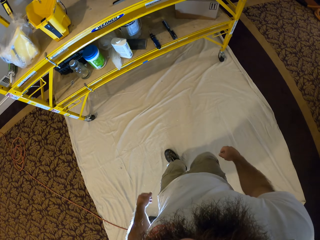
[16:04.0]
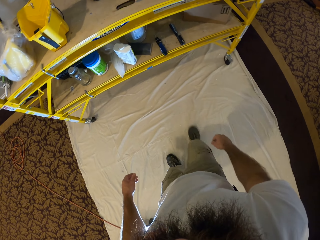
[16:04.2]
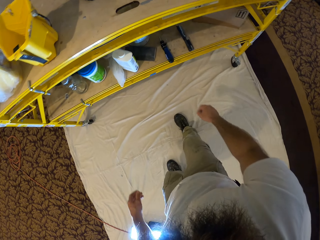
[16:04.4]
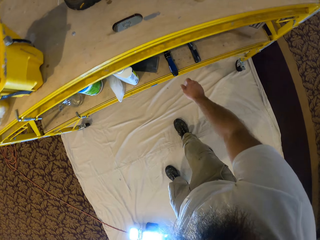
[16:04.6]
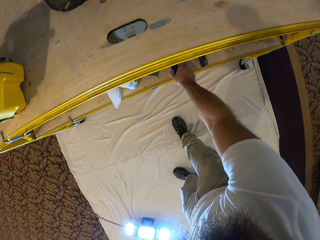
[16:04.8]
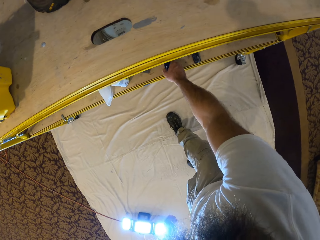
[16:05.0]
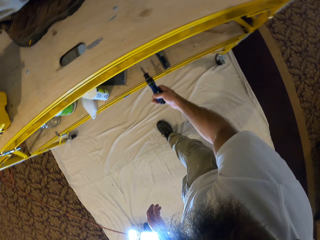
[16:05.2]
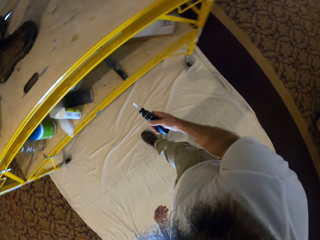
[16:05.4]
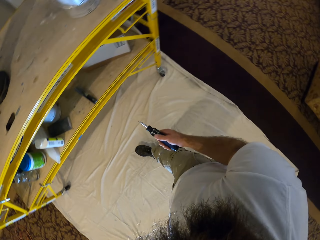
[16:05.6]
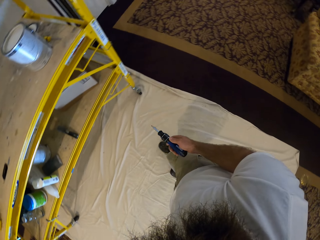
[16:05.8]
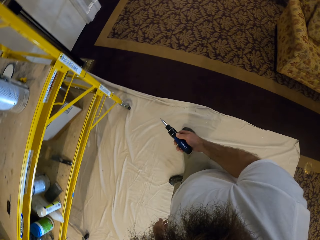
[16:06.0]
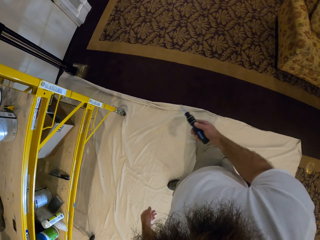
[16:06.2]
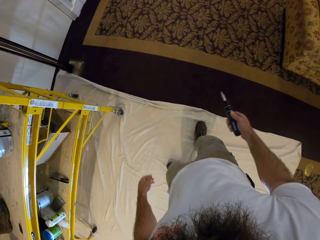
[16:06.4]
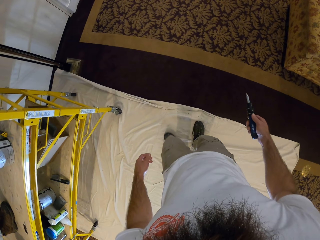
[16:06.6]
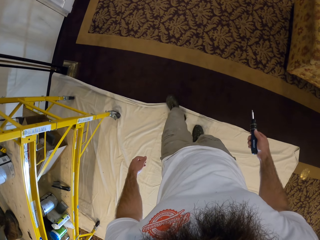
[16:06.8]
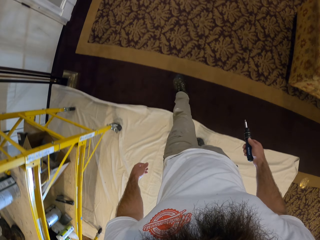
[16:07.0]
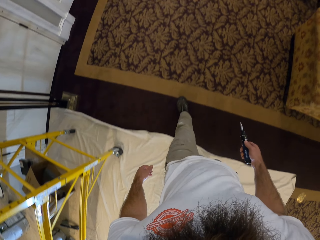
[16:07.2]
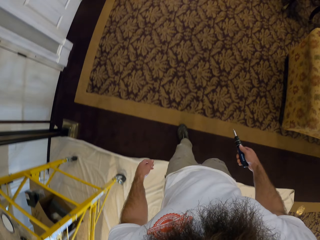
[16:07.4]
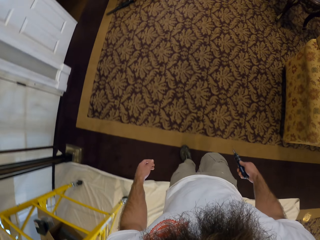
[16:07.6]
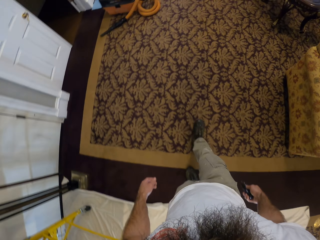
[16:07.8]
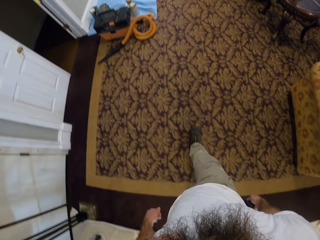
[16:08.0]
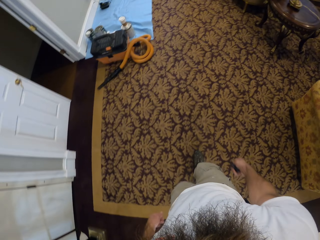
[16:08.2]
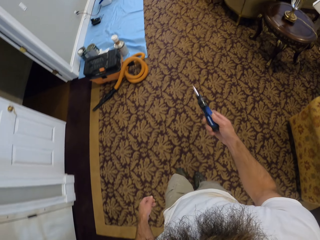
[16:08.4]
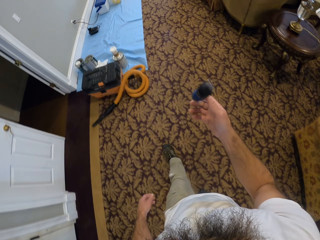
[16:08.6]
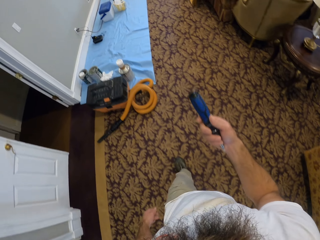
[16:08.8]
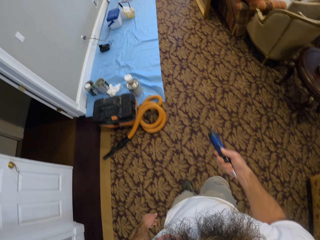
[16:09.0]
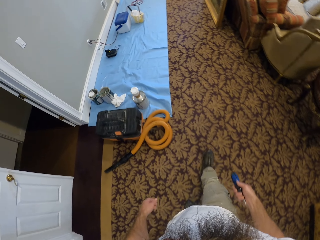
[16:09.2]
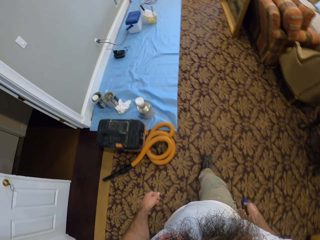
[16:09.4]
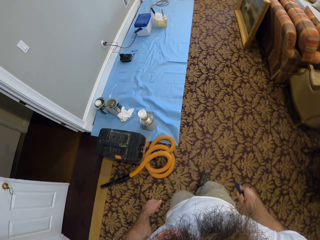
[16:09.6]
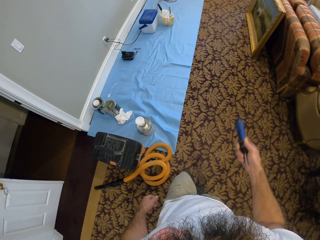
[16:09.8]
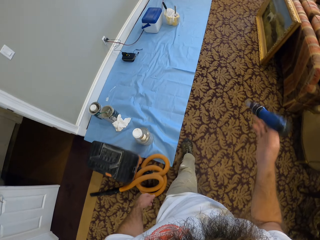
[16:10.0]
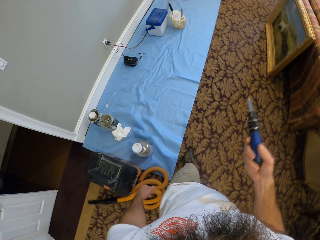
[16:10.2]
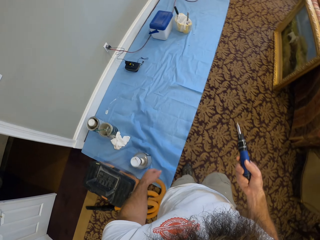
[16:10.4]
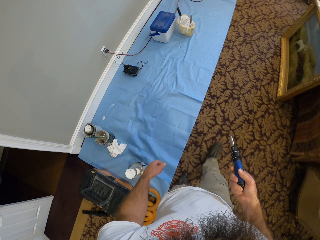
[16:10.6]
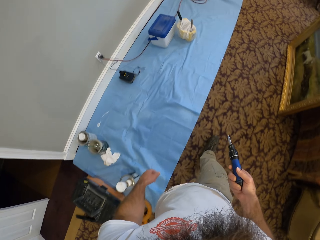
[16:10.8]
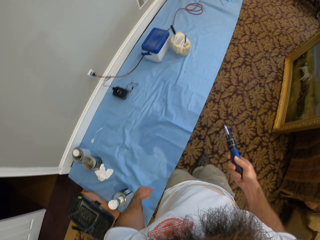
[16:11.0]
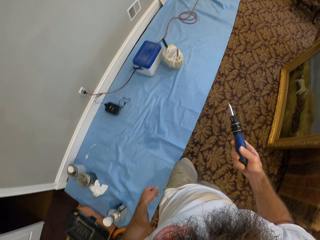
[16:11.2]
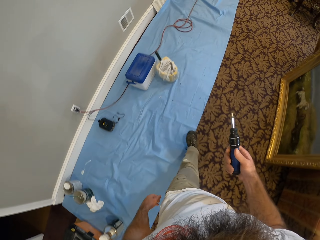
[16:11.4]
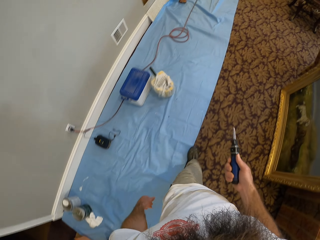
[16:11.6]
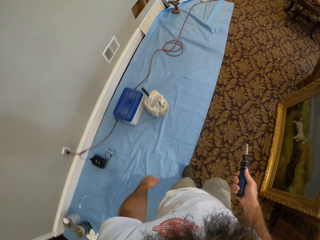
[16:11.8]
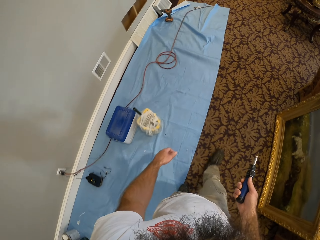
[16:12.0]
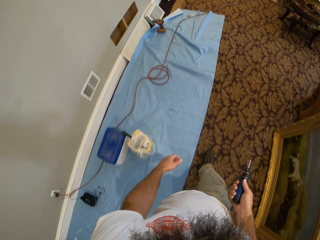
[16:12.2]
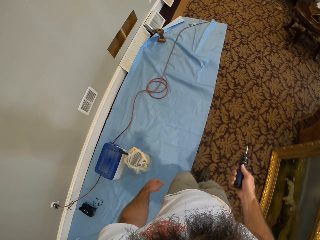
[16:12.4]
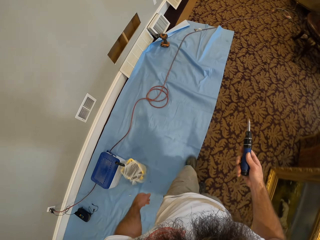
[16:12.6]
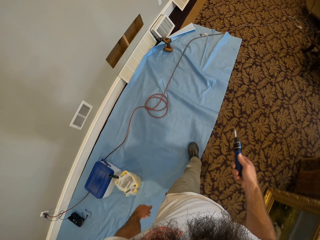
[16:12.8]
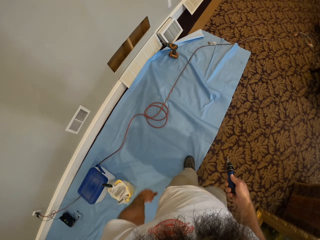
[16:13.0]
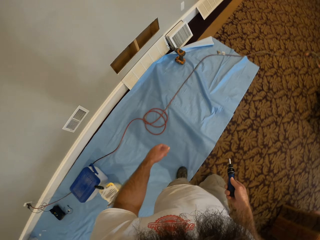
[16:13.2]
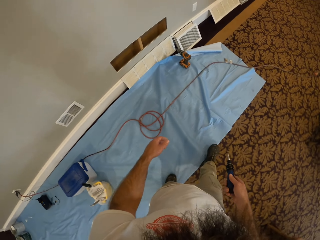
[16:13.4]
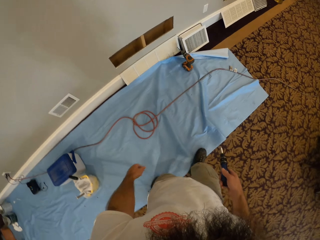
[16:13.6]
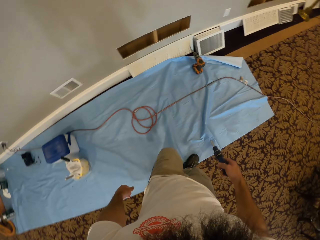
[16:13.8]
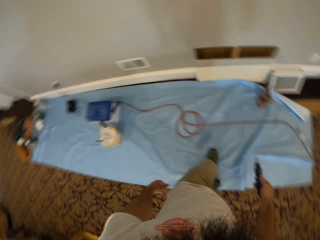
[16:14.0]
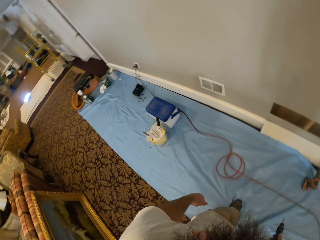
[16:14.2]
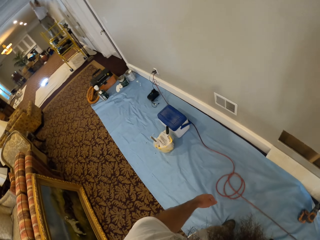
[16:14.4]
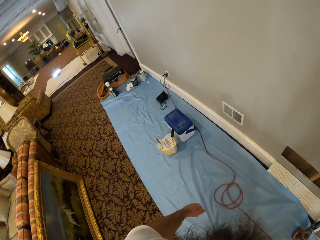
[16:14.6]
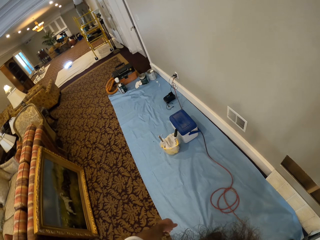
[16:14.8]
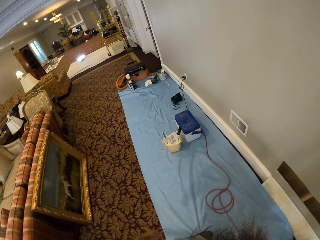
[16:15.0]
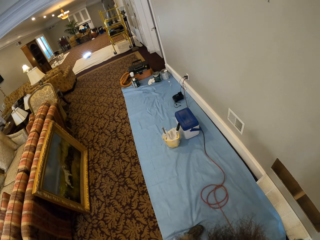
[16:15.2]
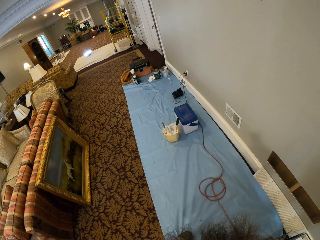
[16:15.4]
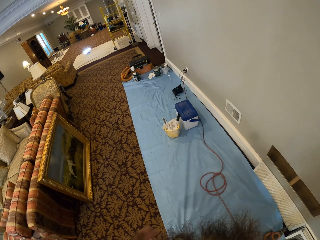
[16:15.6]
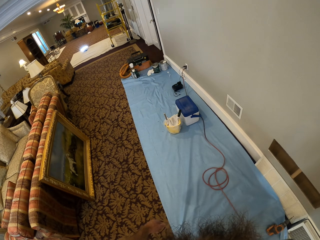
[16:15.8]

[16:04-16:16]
The camera wearer picks up a screw or screwdriver from a ladder with his right hand. He plays with the screwdriver in his right hand. He plays with the screwdriver again.

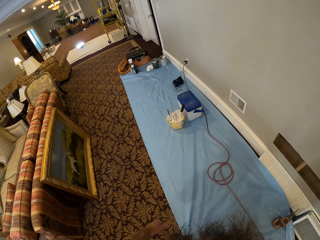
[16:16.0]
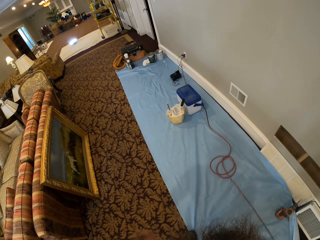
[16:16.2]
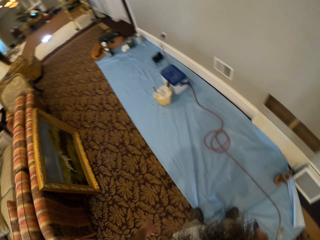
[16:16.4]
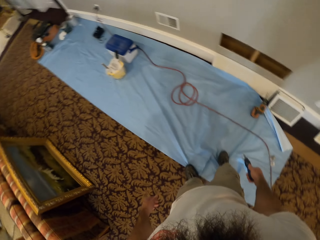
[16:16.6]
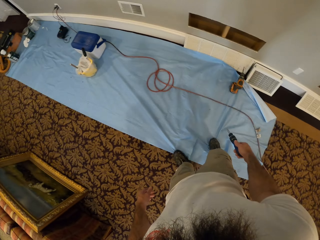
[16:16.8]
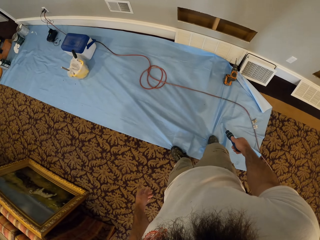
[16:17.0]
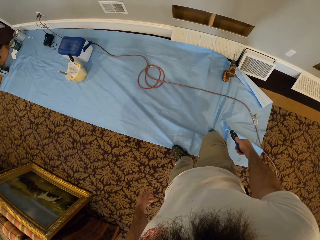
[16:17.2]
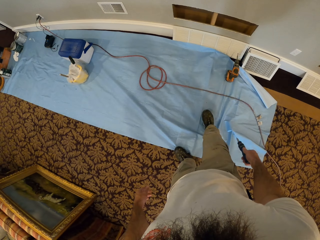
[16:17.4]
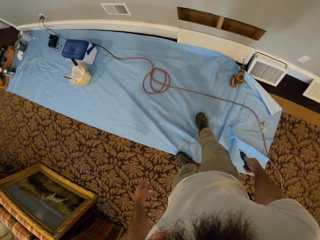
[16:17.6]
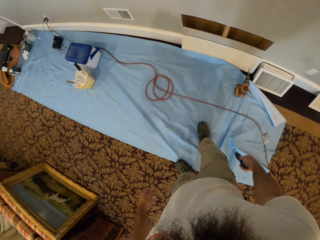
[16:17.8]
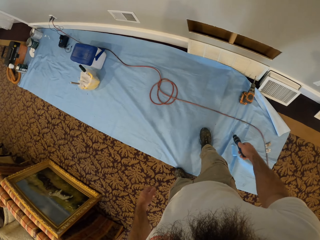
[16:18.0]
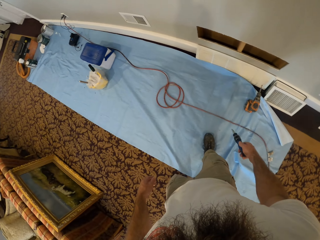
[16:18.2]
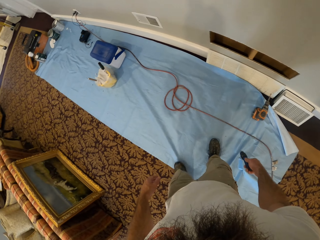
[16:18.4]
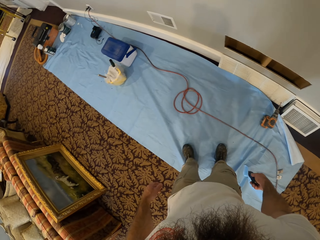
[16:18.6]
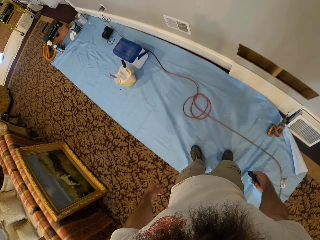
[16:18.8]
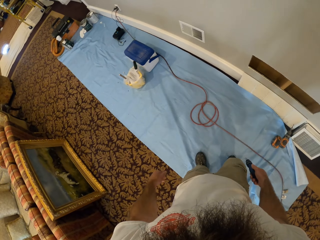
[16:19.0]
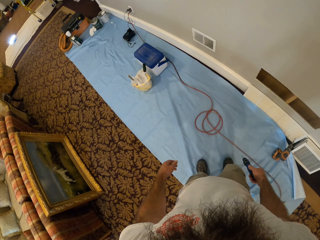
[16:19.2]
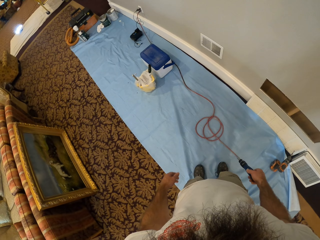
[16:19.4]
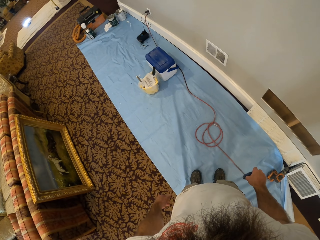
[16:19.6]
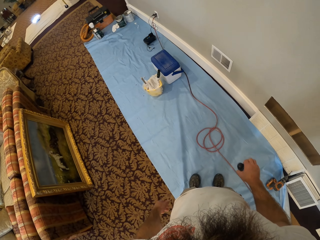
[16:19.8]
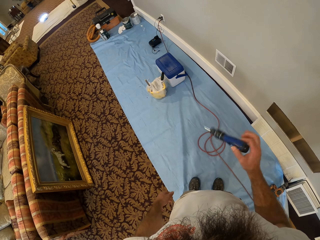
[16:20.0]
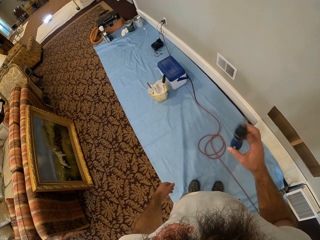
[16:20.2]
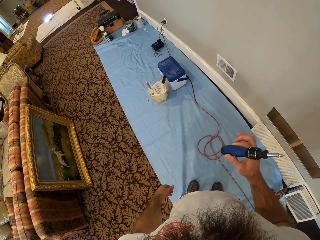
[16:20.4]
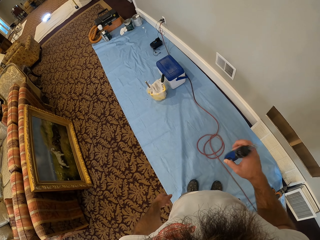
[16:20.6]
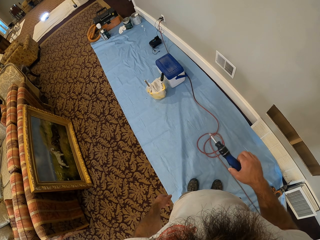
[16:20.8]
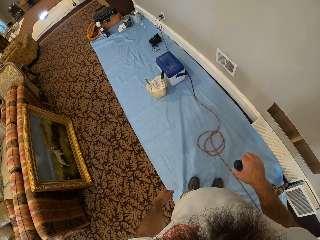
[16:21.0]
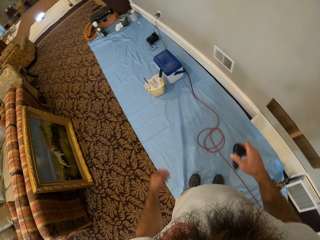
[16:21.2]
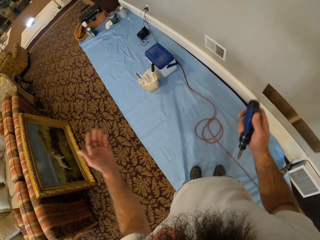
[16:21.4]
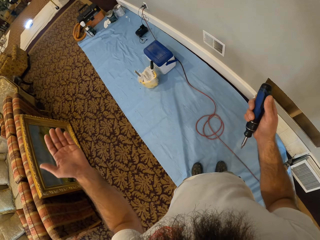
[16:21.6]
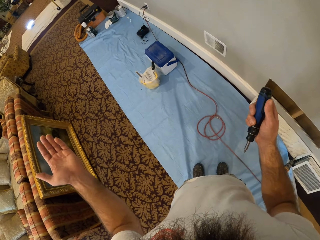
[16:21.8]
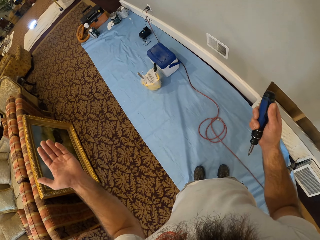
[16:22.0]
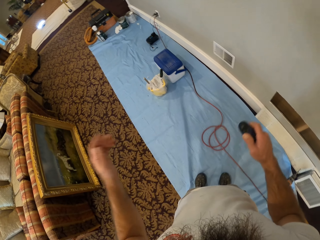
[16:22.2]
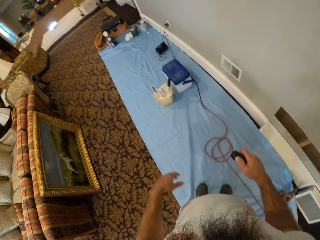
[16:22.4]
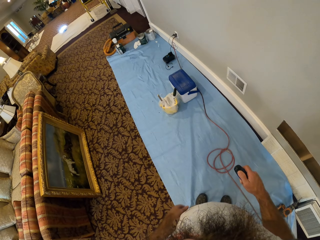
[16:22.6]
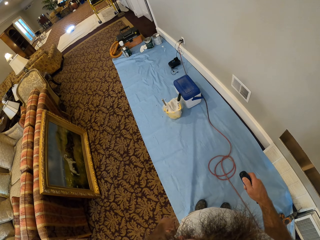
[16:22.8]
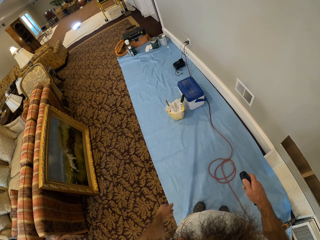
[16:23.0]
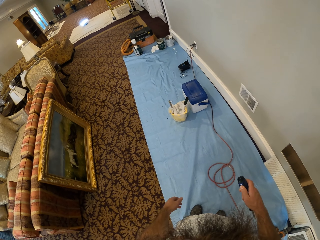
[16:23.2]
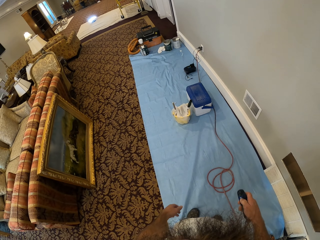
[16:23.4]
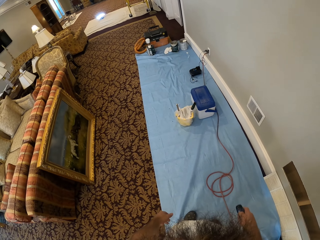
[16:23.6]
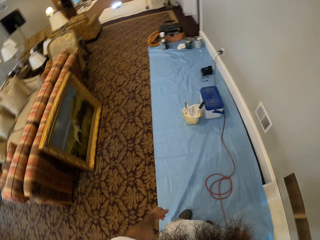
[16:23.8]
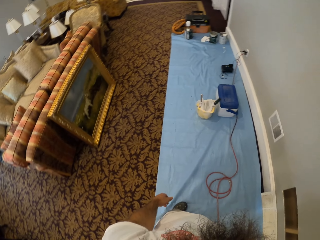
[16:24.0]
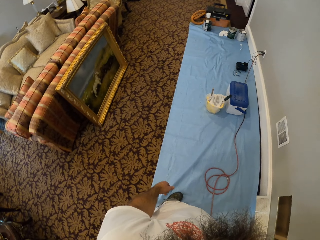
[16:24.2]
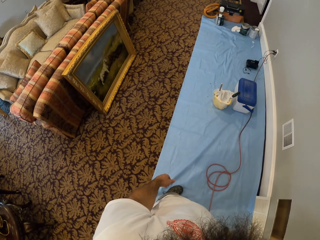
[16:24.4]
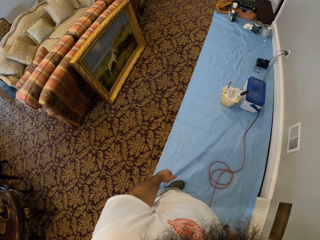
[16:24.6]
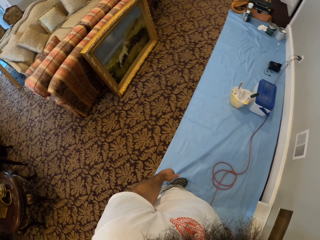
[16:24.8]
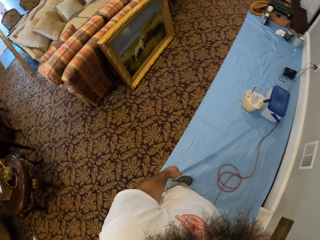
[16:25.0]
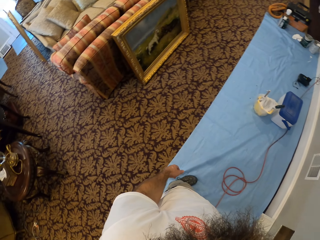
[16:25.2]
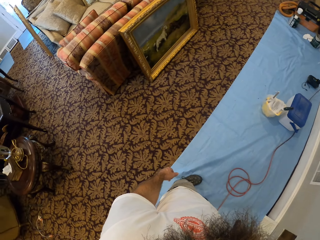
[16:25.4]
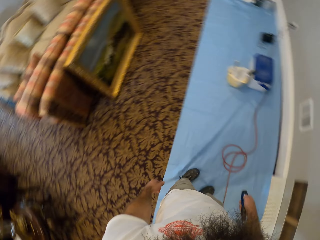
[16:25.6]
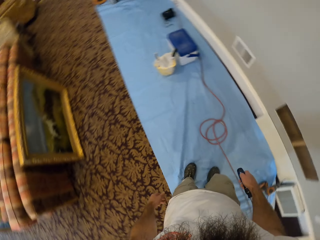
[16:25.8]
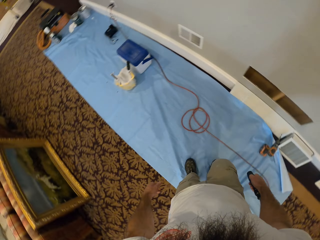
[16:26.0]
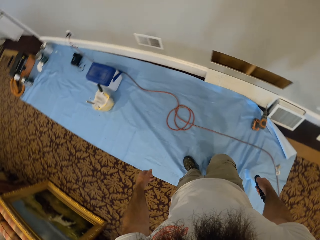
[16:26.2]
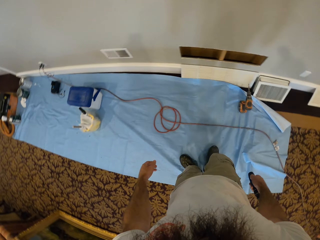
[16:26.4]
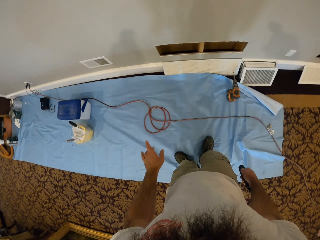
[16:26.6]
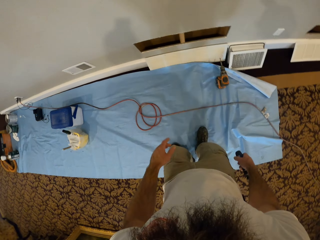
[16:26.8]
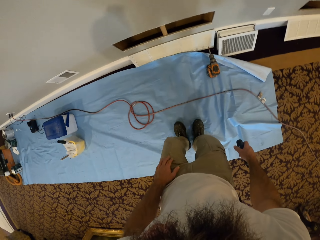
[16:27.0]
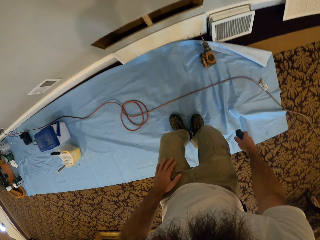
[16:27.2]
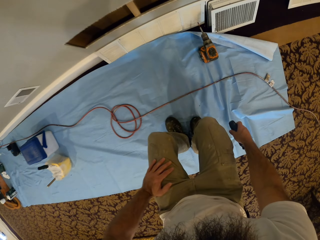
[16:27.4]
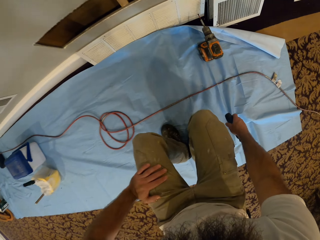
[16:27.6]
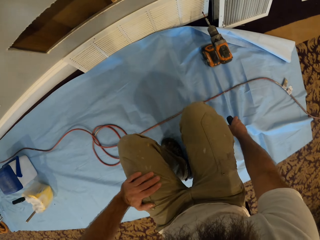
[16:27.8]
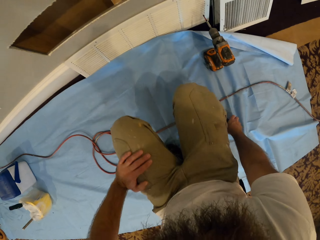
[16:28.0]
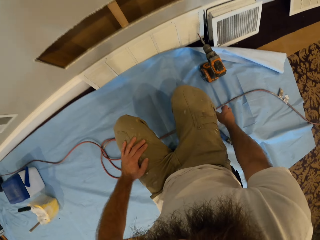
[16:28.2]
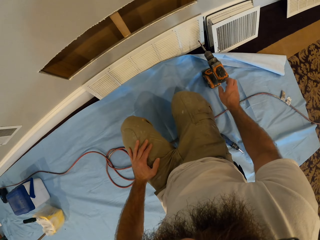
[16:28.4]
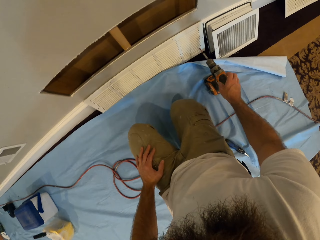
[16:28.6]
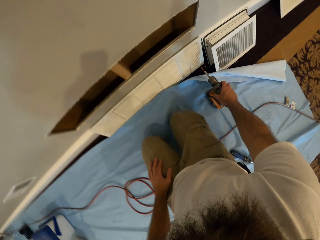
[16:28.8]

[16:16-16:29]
The camera wearer spreads the sheet. They turn the screwdriver. They kneel down on a cloth on the floor with both knees. They drop the screwdriver on the floor.
